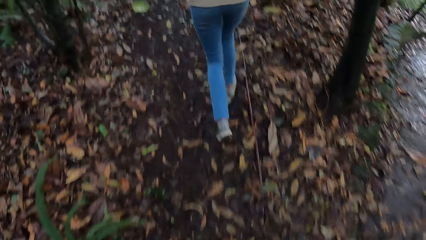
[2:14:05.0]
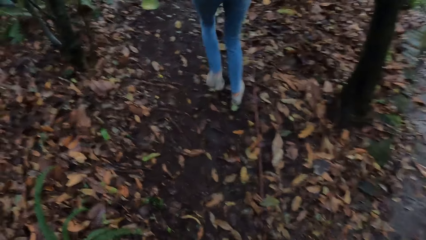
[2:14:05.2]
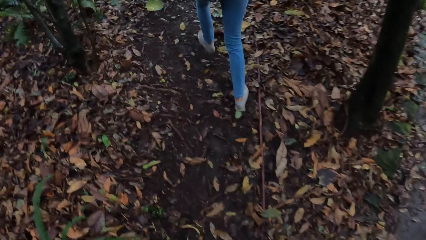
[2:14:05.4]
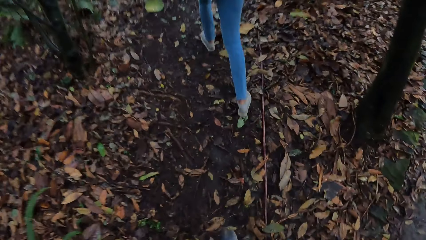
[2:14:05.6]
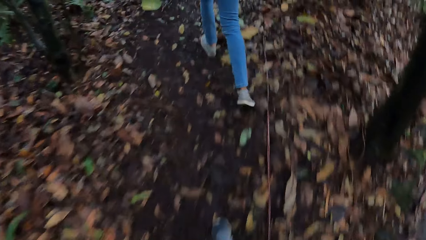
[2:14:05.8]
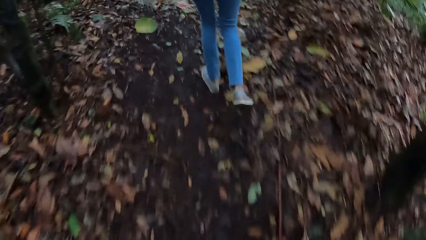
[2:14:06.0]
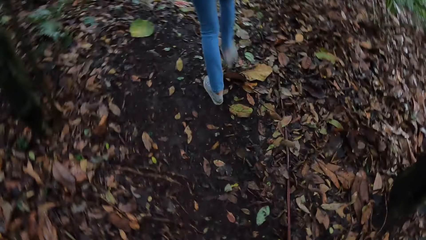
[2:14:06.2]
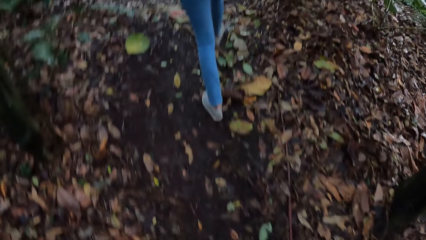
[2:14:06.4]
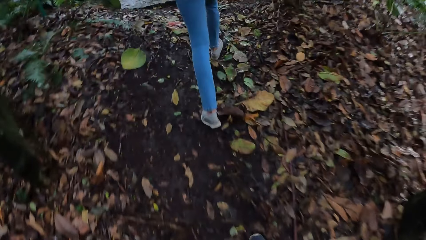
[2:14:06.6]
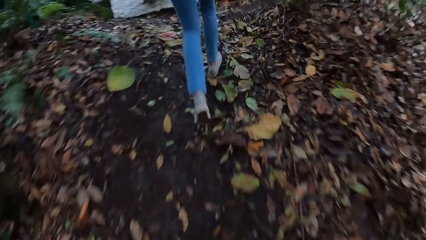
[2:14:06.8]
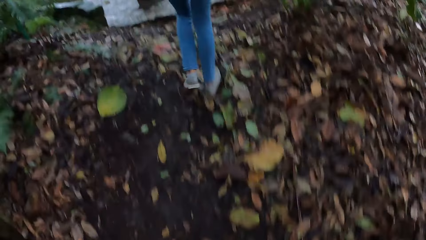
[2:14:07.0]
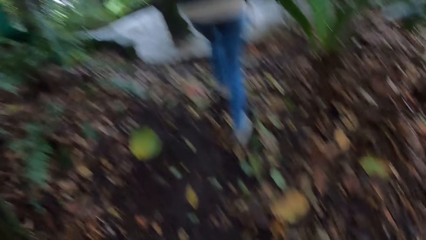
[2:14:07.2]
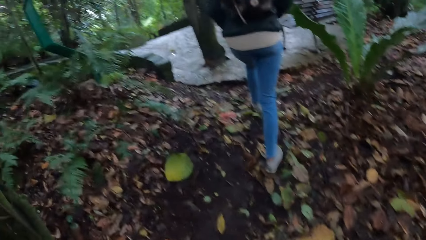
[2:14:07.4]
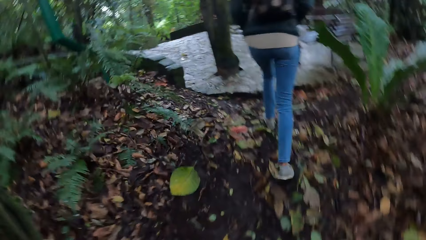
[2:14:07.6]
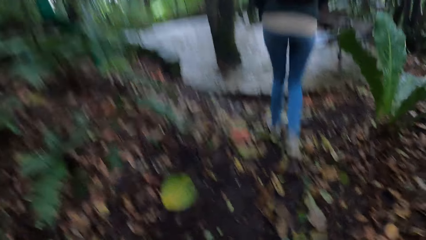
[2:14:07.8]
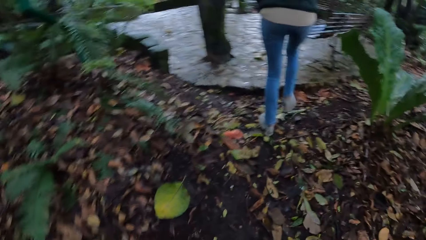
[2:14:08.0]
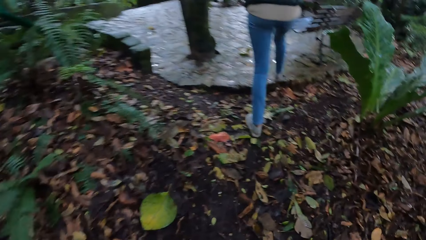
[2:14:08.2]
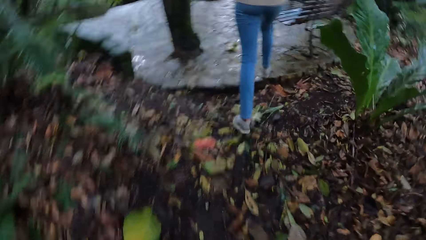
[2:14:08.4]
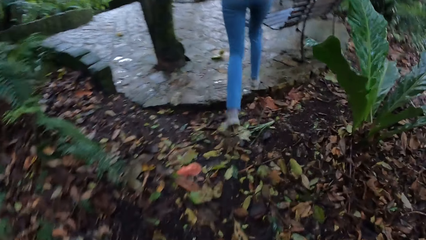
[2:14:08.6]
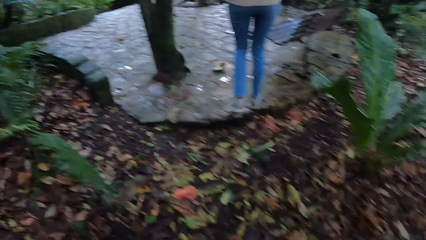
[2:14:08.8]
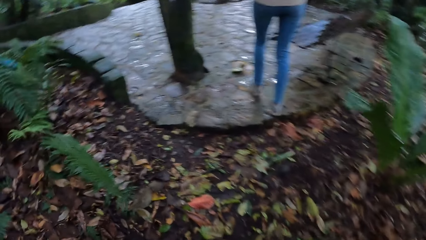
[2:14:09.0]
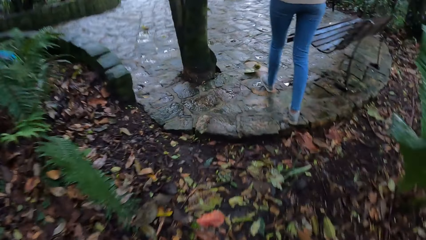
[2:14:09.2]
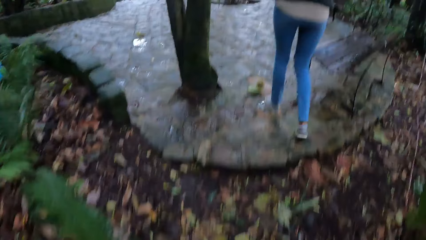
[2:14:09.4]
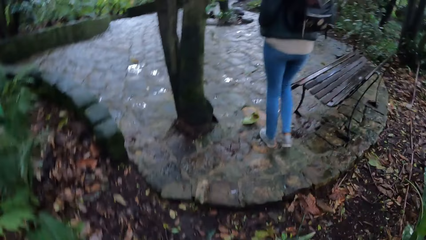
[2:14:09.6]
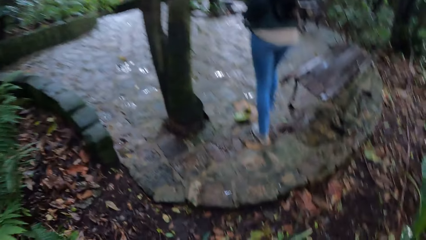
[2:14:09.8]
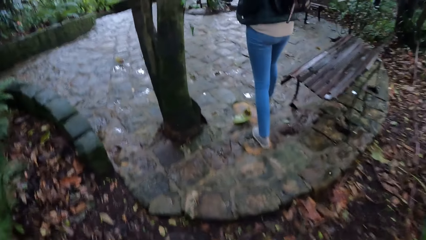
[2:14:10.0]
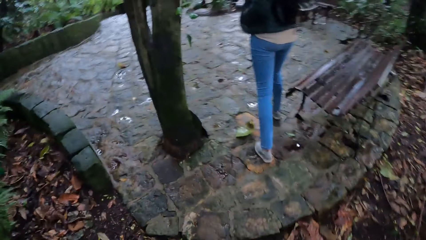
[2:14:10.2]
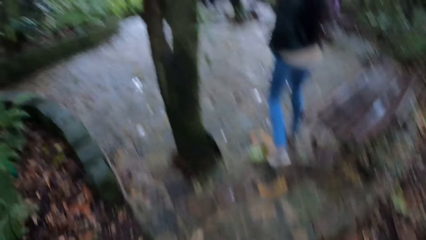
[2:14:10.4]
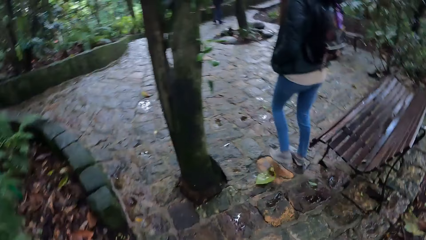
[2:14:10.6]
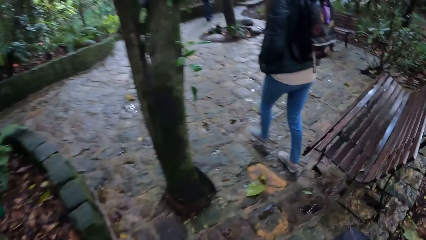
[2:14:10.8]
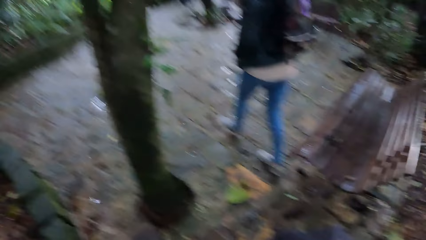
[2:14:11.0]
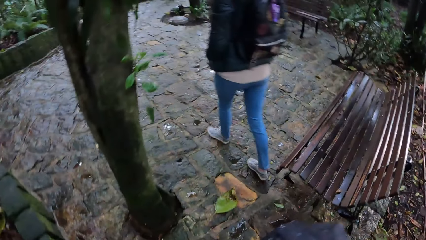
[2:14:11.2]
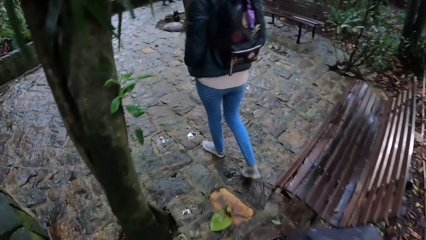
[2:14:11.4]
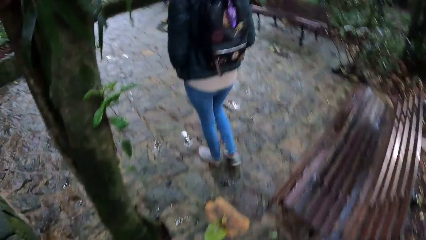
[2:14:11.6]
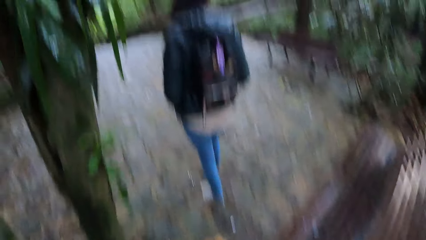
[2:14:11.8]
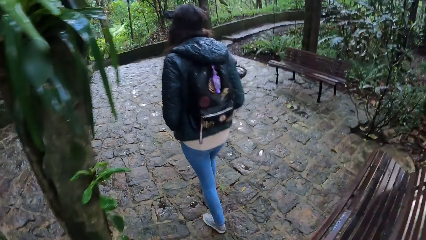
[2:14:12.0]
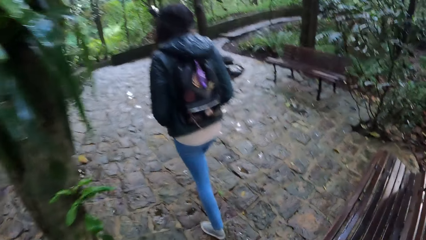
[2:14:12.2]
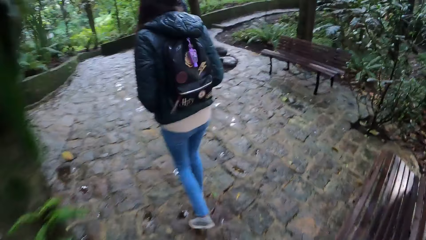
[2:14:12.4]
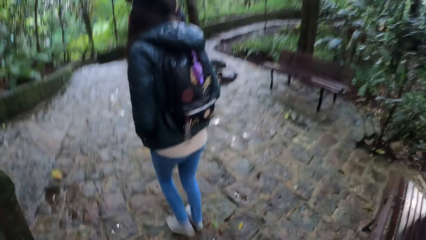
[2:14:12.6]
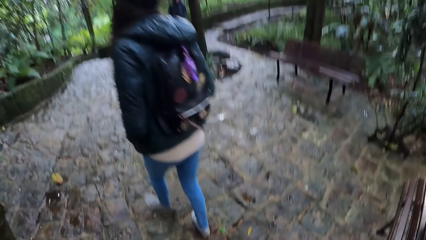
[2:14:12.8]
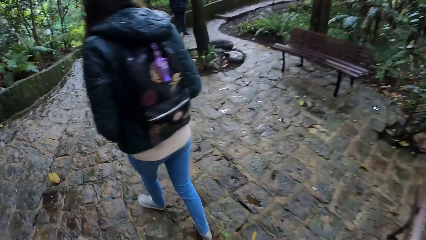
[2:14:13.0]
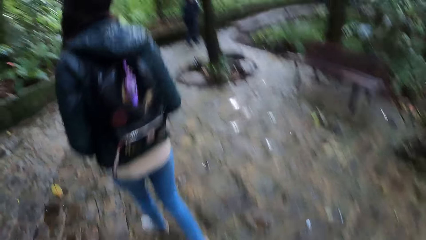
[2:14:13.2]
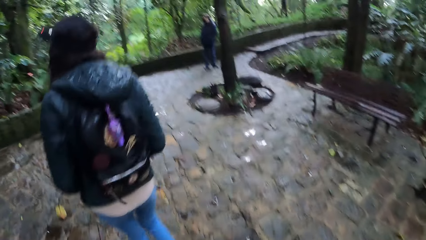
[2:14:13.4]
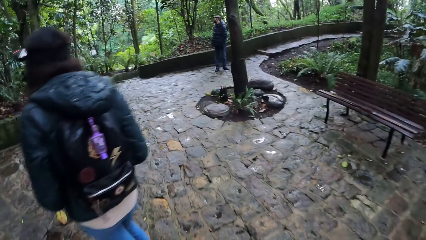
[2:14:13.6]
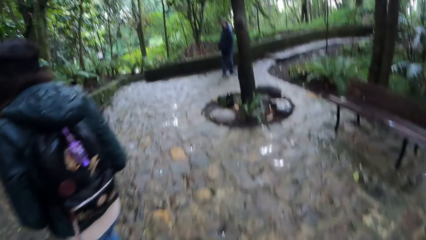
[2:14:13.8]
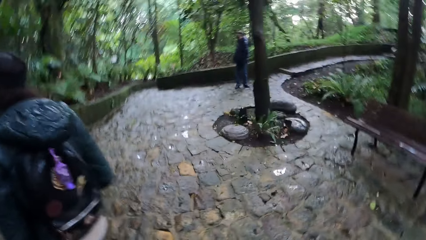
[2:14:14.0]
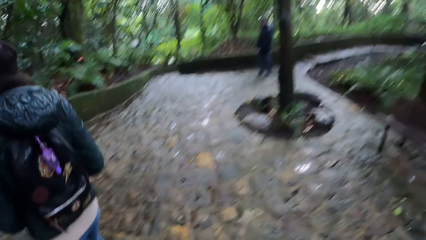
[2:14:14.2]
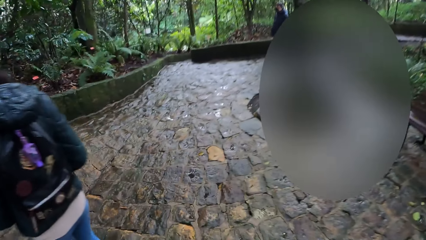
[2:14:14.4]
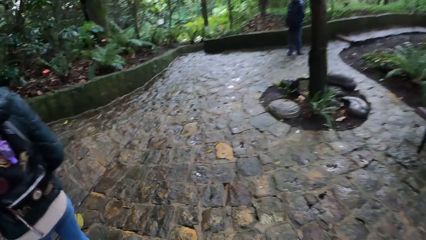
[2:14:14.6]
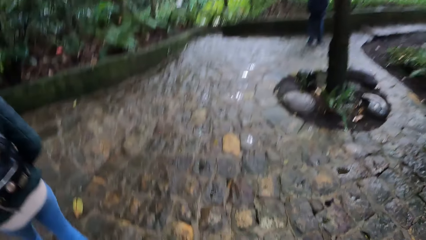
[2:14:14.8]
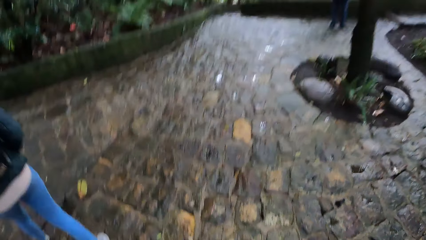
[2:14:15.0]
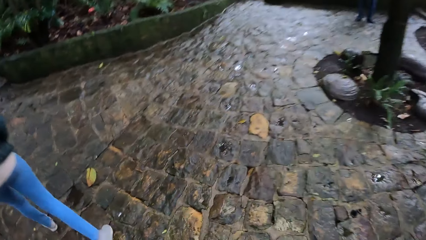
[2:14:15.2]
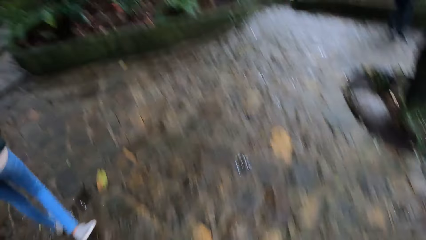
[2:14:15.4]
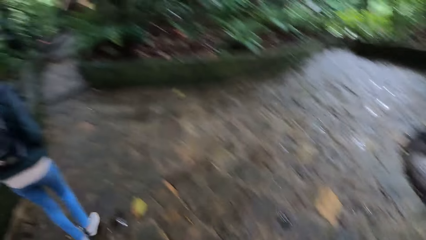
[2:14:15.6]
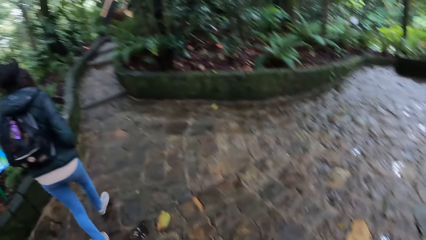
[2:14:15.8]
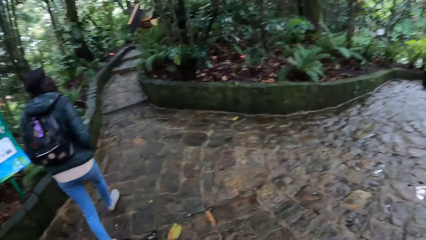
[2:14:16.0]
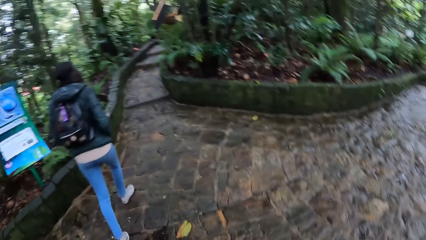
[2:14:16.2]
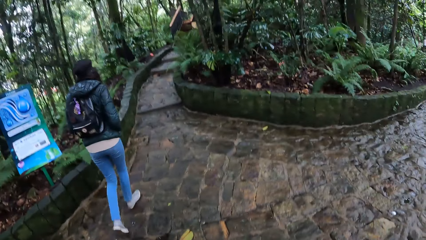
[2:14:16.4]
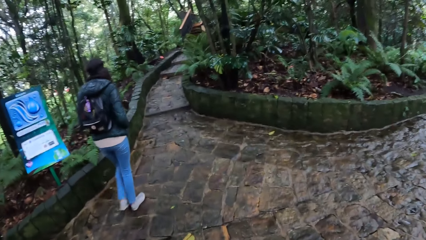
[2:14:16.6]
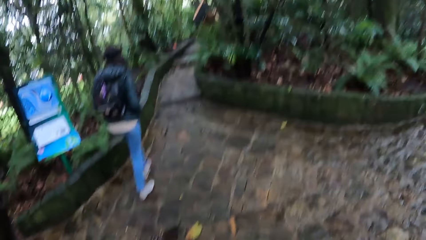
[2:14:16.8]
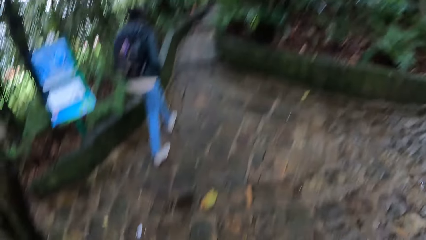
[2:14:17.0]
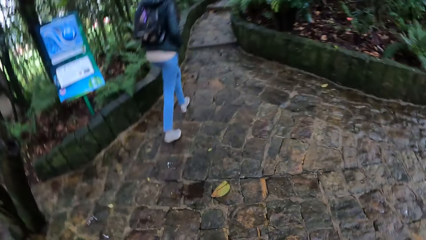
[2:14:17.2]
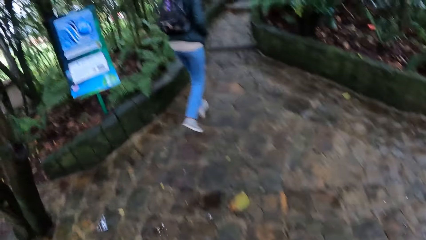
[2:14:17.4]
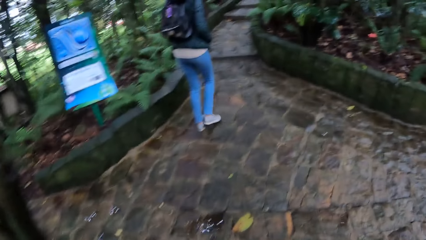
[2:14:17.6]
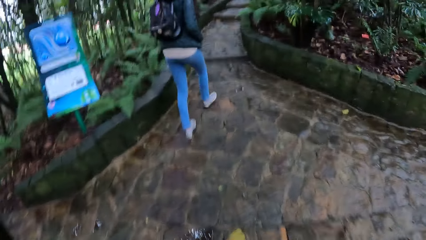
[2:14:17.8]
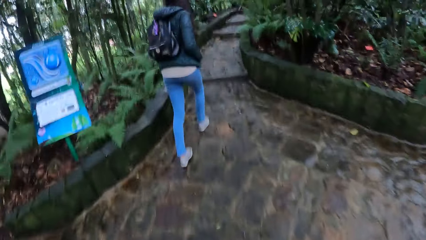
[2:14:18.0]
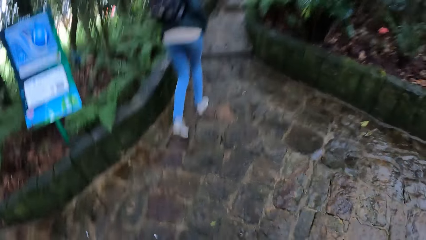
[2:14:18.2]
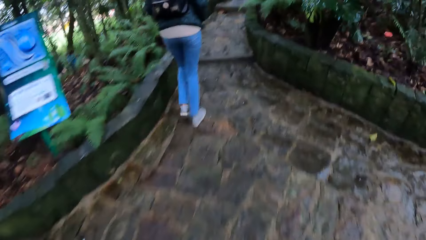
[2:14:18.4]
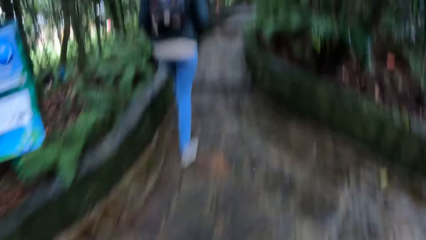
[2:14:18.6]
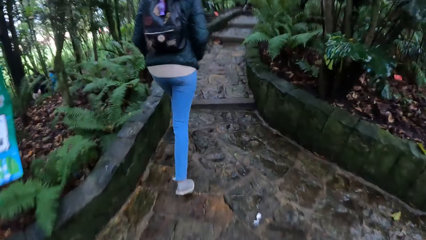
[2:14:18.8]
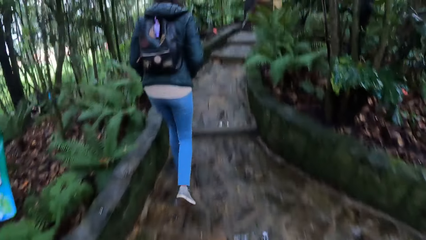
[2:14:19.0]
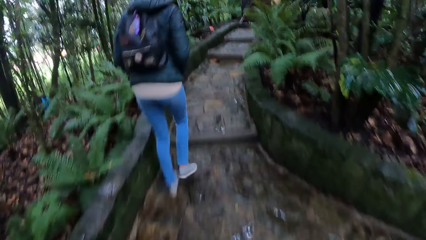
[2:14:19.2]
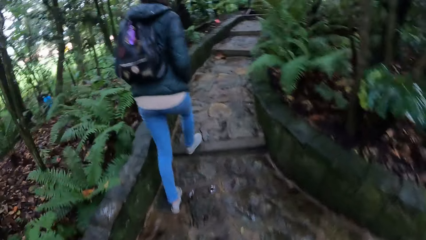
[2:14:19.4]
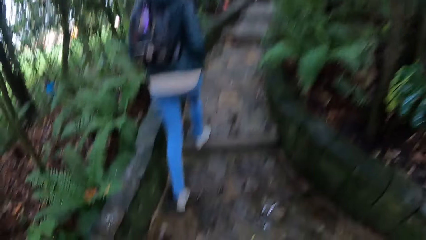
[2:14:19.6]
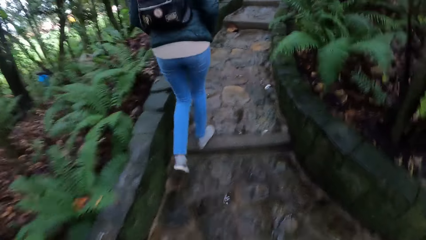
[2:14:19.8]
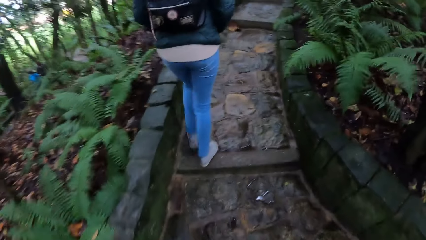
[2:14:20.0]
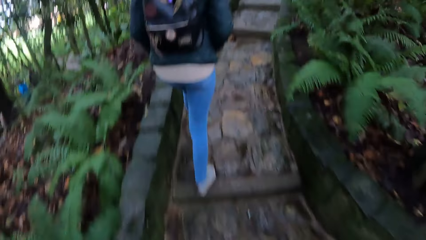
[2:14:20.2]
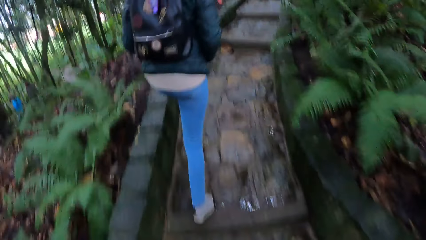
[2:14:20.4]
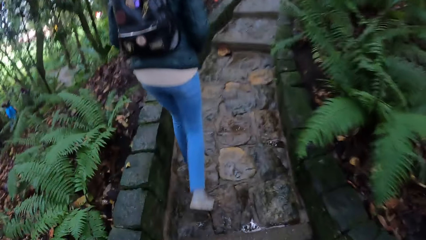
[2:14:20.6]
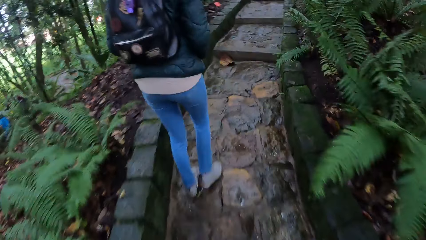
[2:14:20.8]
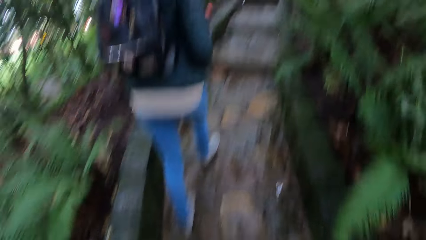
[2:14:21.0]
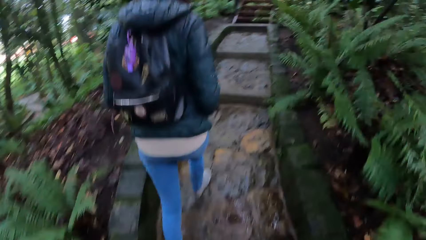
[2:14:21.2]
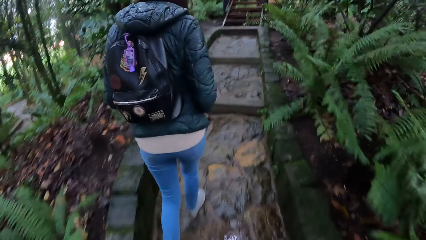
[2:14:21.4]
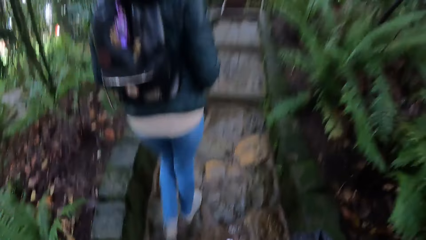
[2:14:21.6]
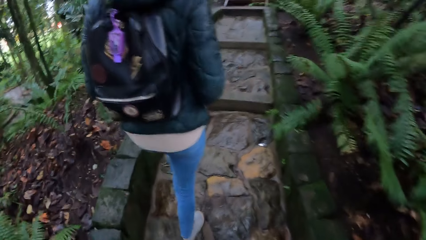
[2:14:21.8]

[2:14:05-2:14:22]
The camera wearer walks around in the park. They walk on a stair pathway with a woman. The woman walks around in the park.
